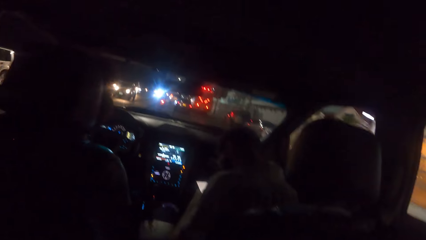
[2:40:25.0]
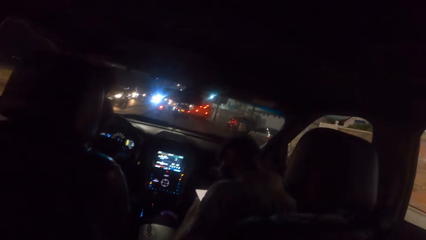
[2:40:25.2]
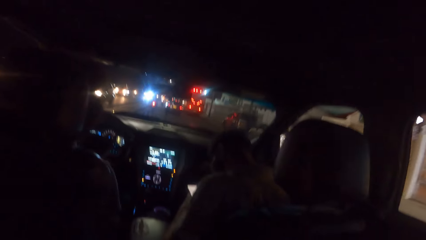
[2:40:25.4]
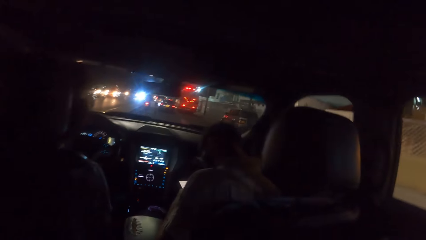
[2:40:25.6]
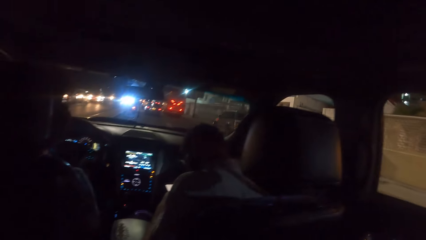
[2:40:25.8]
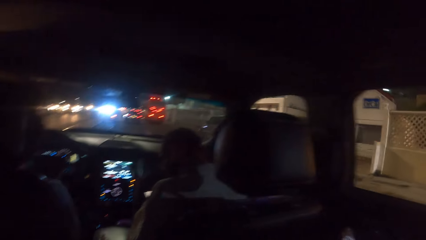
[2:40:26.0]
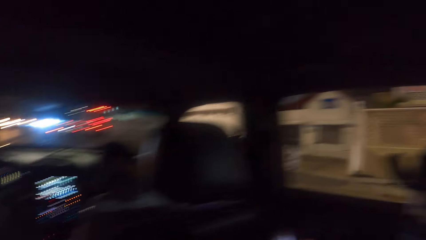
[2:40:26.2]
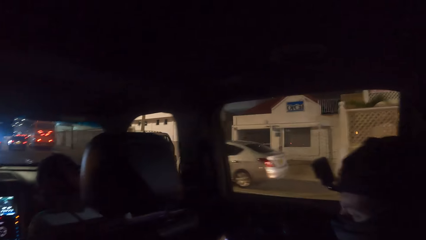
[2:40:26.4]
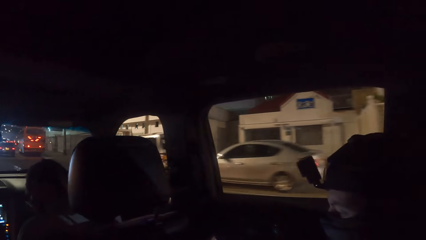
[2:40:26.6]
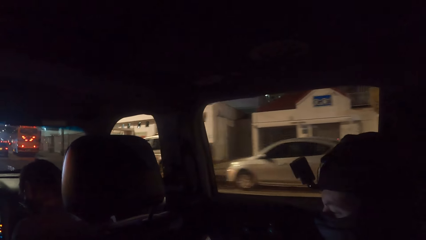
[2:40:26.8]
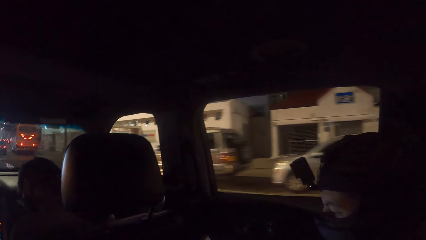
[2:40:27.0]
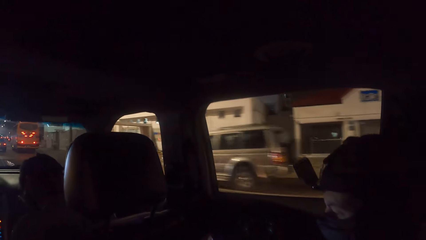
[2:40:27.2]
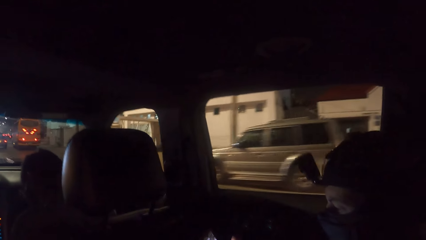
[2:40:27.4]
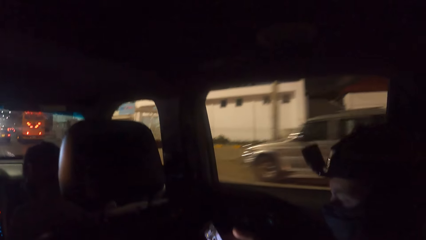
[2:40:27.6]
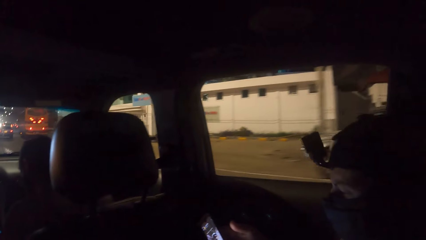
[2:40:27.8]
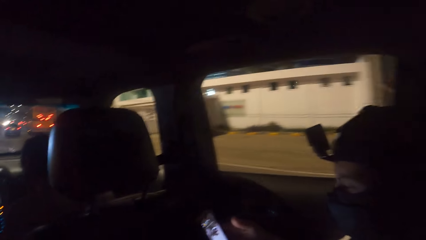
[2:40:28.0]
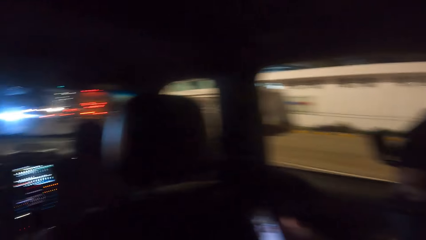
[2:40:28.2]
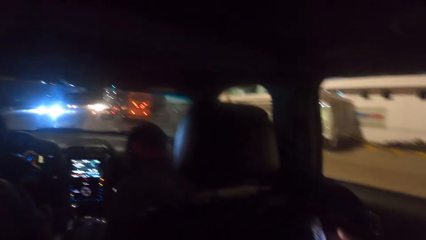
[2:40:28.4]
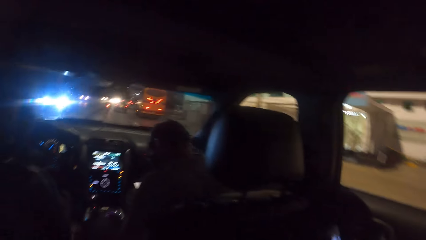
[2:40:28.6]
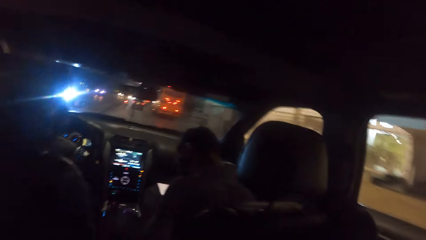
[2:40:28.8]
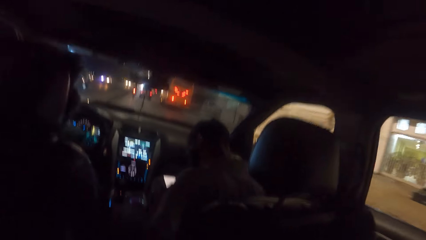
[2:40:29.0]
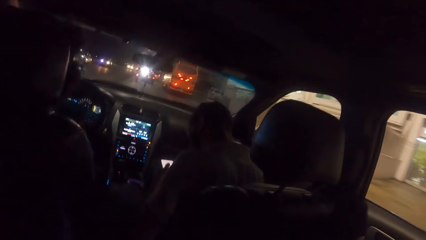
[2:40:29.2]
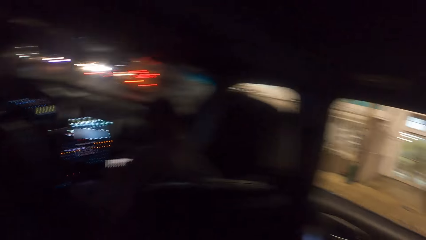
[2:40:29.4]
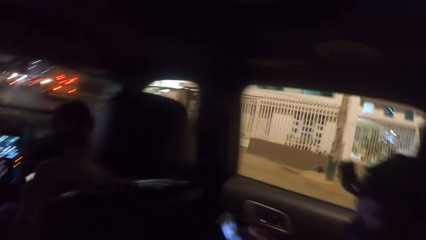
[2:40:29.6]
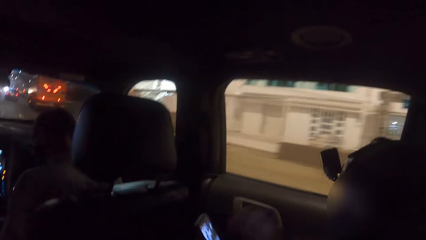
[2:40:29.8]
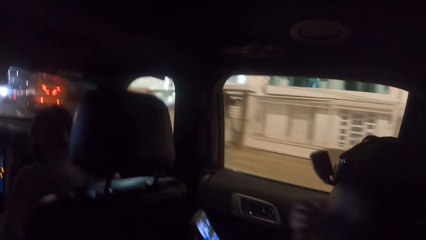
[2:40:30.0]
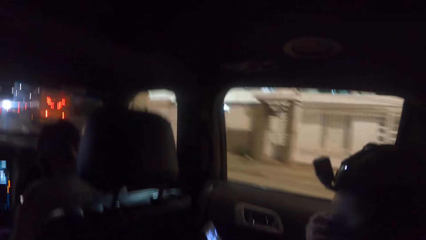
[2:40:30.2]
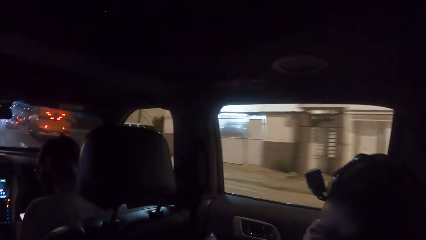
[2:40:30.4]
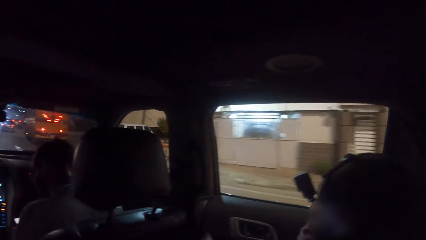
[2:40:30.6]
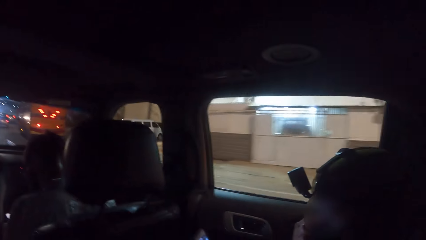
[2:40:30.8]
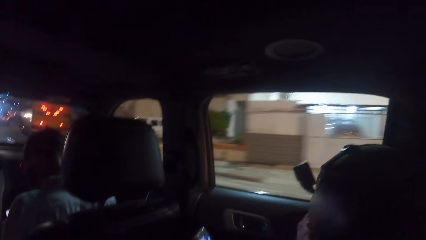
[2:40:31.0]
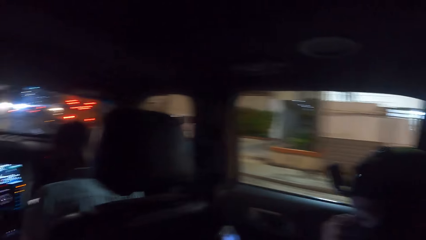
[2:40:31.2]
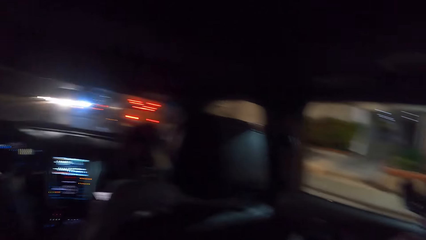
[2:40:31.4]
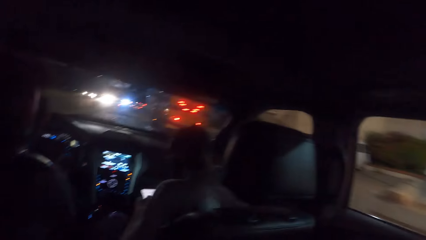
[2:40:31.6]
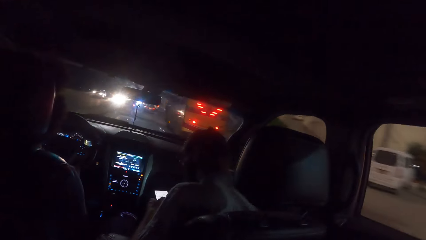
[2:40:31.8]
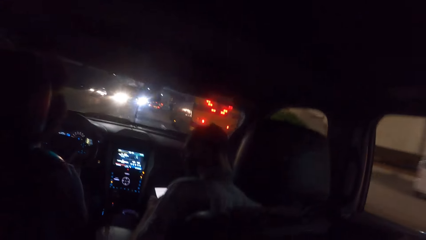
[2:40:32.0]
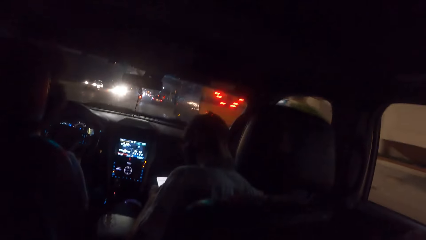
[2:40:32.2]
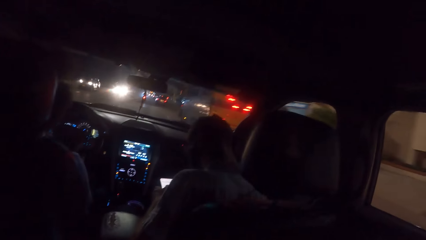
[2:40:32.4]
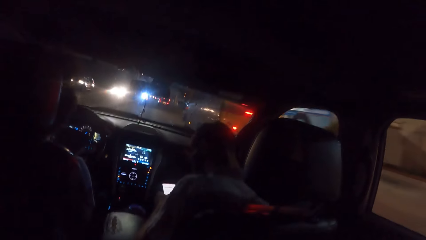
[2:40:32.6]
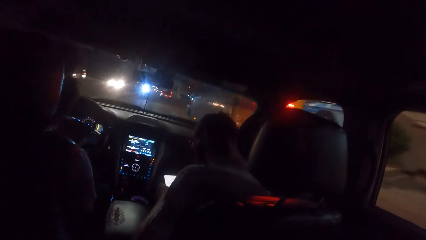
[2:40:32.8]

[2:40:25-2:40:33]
The man holds a phone with his right hand.

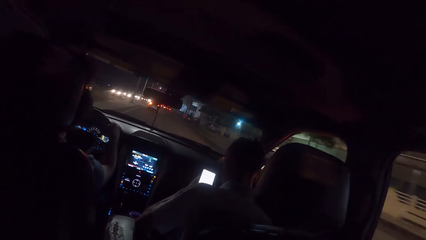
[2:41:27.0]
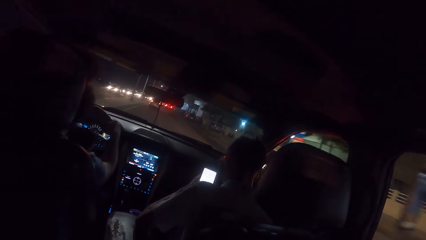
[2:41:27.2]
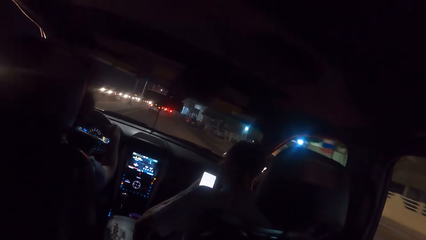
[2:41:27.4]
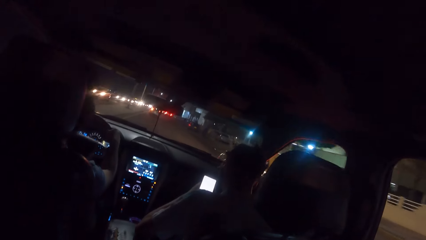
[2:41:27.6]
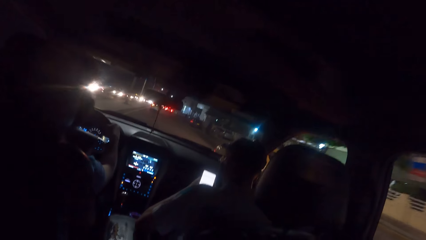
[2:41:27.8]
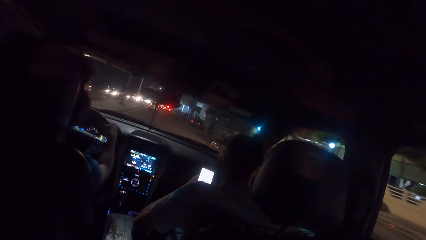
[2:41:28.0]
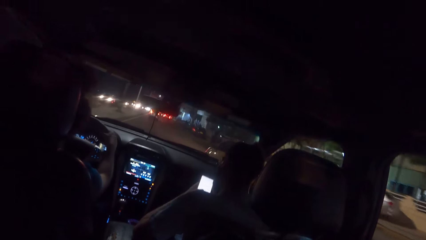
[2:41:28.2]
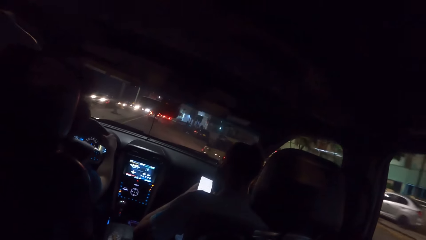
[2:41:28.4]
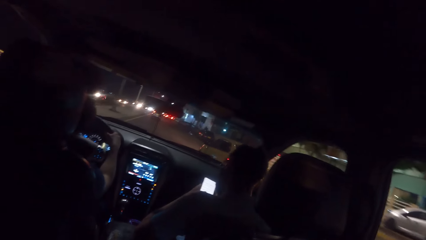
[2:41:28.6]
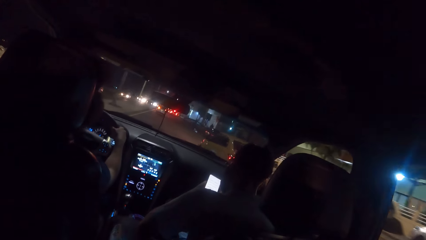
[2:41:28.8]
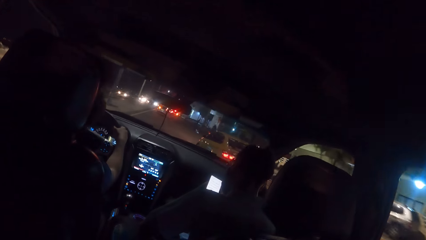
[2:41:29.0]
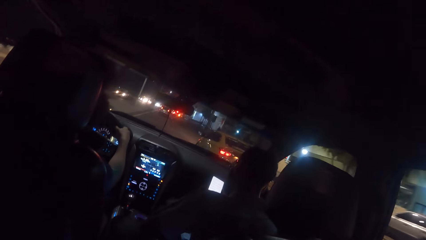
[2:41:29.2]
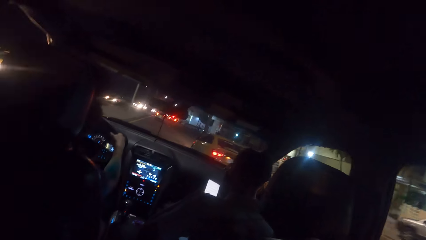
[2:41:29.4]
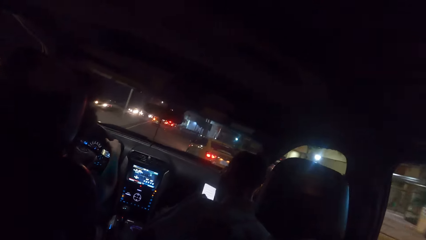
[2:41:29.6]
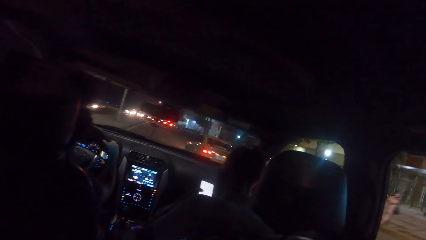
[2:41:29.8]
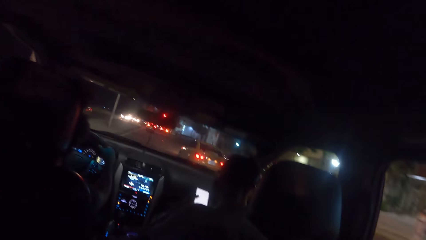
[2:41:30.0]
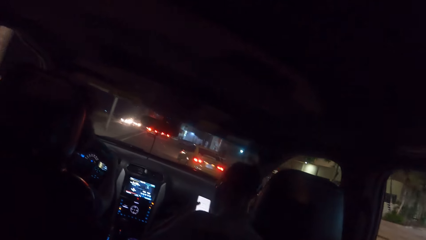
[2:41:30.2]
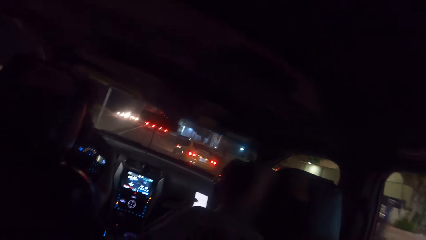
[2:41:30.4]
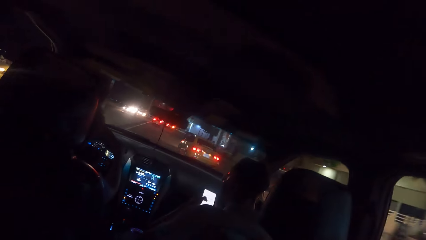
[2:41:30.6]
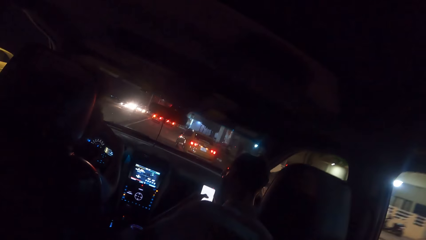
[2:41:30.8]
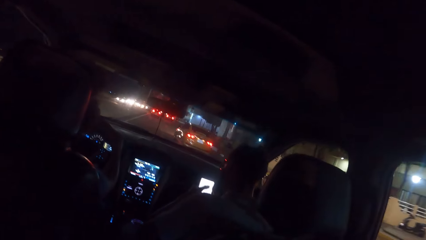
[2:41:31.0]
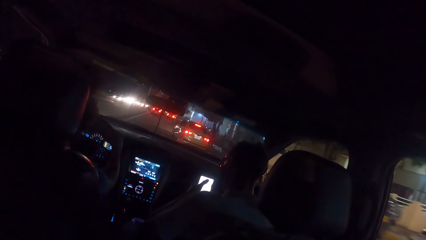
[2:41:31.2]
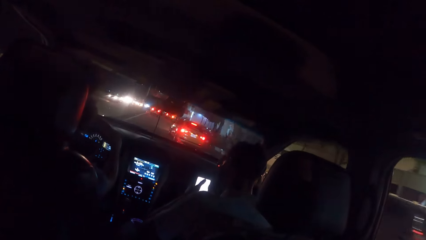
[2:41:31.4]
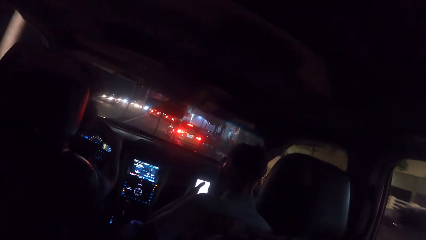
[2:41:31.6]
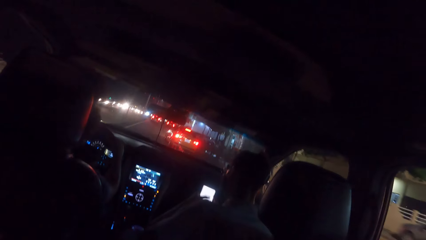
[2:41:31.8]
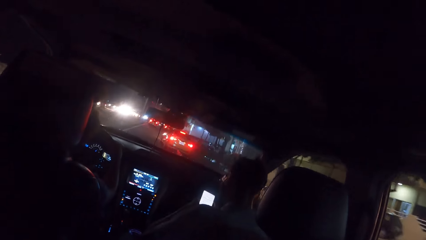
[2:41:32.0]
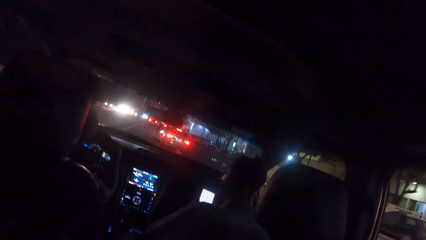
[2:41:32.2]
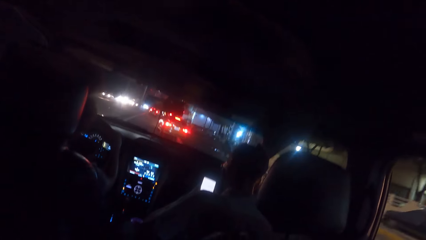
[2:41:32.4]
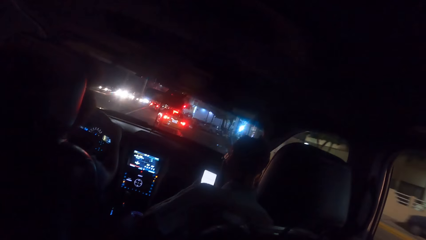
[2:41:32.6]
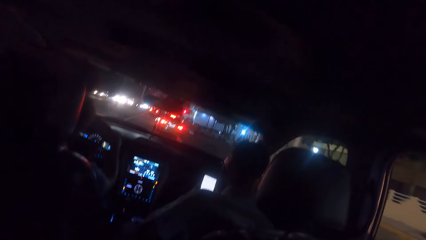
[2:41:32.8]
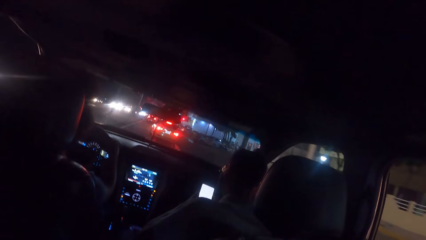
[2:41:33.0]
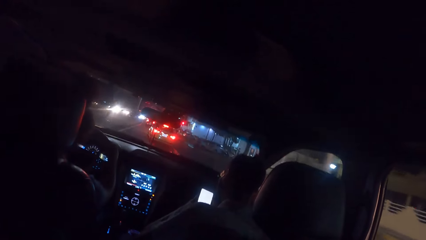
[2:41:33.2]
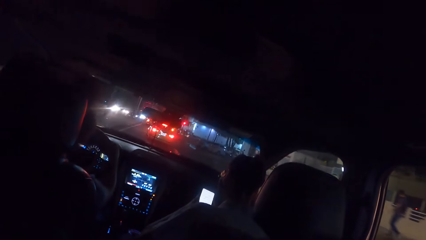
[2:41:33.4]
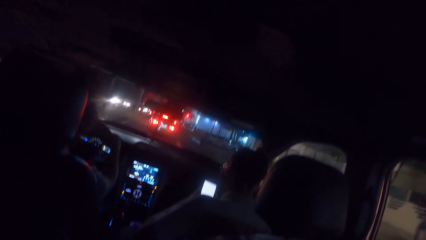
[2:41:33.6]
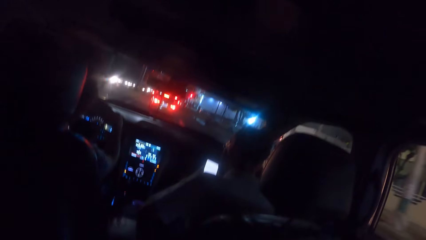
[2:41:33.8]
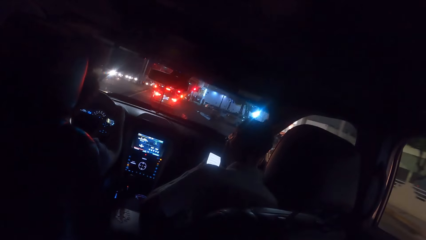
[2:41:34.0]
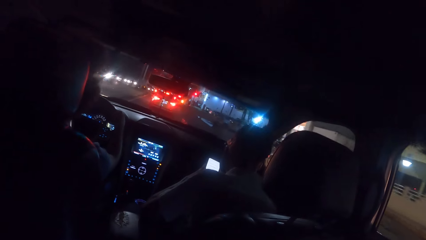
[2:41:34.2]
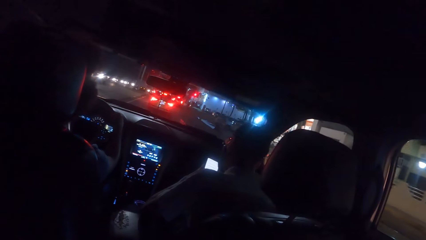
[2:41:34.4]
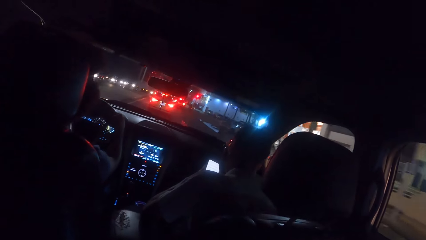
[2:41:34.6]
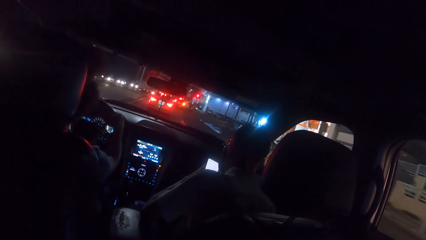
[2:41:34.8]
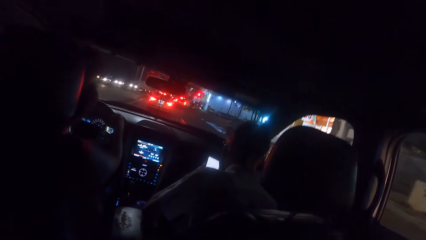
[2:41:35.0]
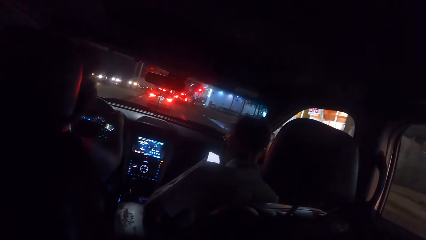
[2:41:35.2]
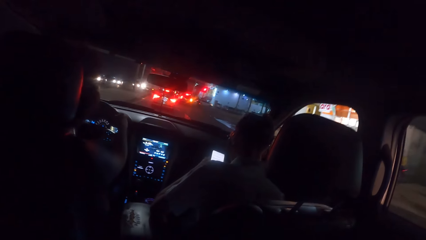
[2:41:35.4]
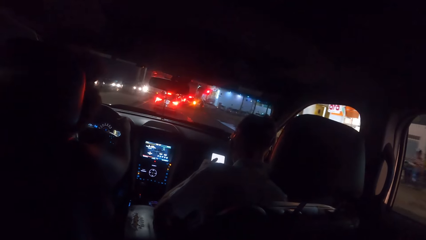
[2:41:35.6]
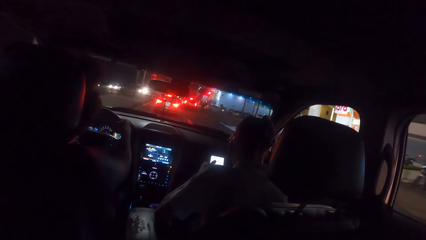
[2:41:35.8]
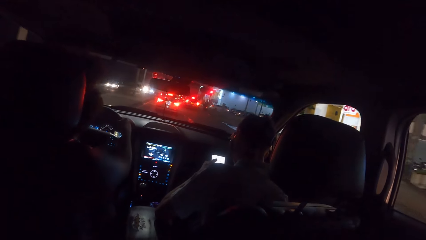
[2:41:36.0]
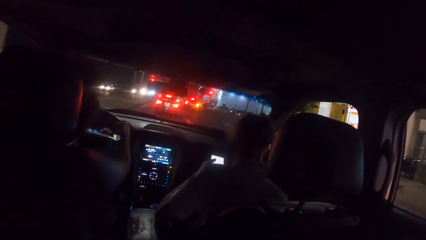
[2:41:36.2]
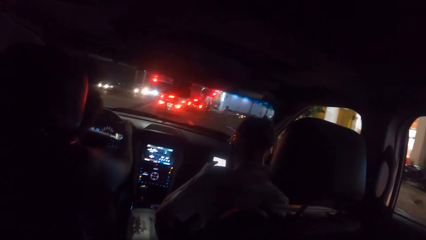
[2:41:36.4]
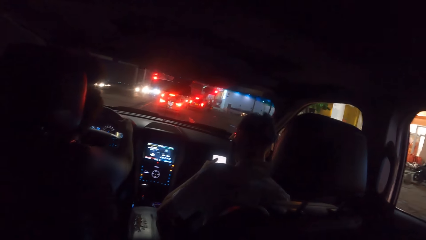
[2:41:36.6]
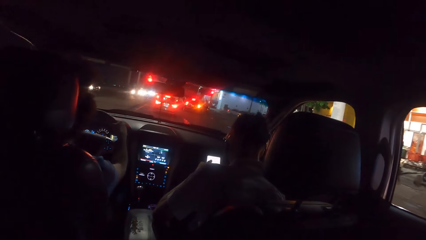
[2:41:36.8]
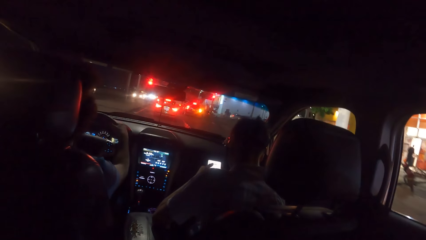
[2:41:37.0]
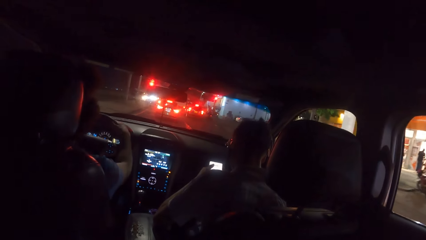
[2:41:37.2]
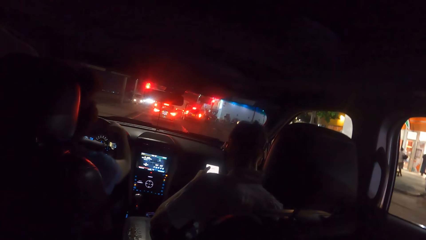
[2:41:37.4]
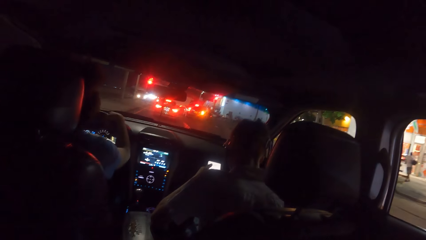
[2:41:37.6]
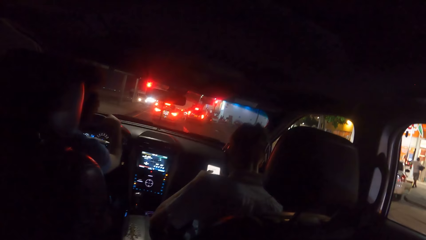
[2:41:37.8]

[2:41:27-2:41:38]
A yellow car drives past the camera wearer.
